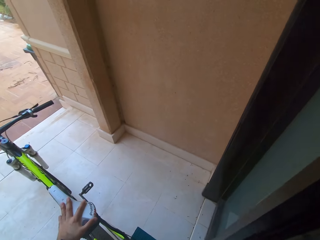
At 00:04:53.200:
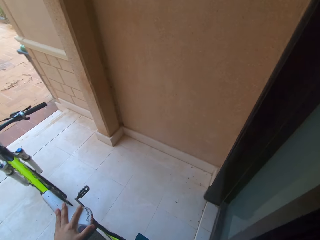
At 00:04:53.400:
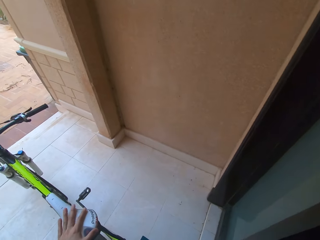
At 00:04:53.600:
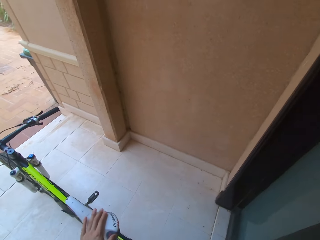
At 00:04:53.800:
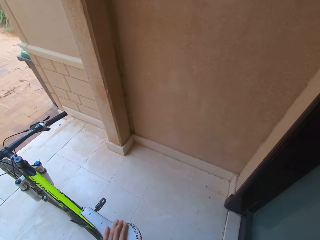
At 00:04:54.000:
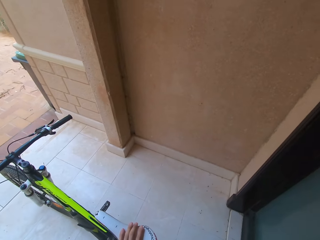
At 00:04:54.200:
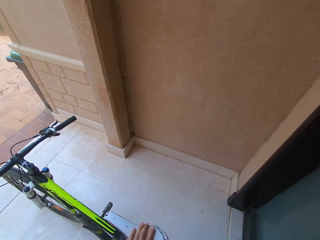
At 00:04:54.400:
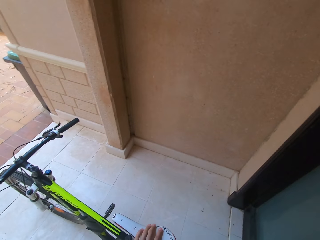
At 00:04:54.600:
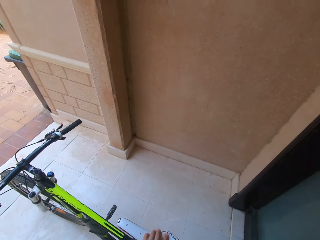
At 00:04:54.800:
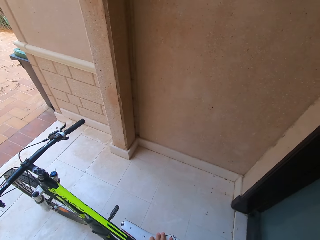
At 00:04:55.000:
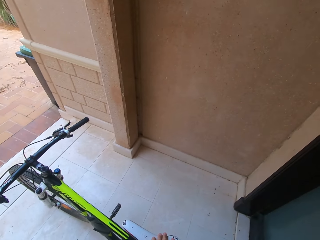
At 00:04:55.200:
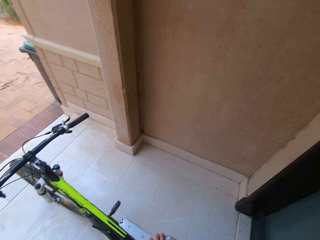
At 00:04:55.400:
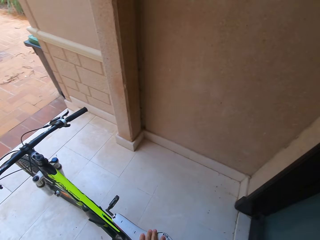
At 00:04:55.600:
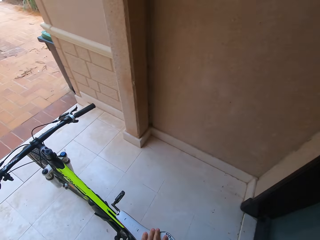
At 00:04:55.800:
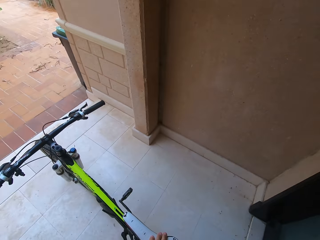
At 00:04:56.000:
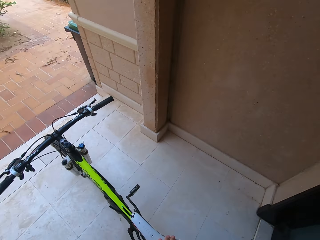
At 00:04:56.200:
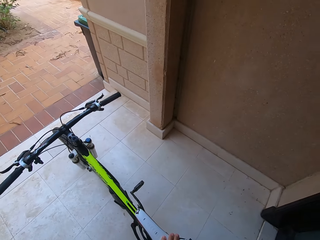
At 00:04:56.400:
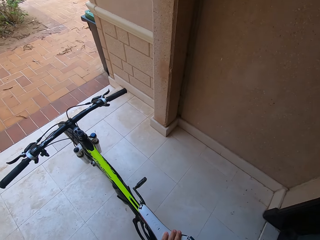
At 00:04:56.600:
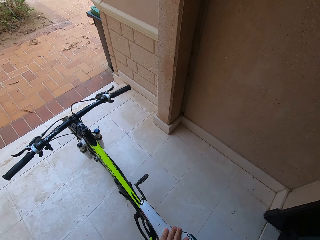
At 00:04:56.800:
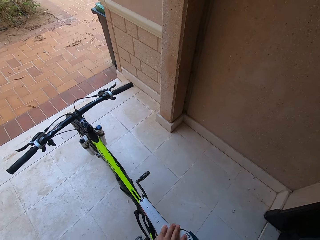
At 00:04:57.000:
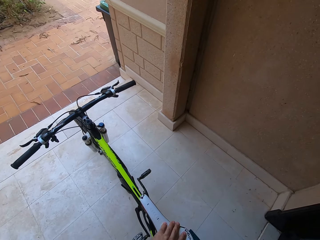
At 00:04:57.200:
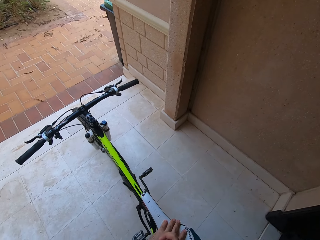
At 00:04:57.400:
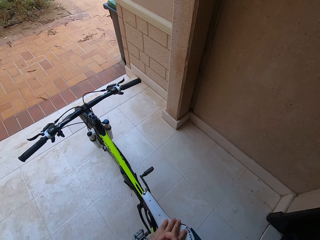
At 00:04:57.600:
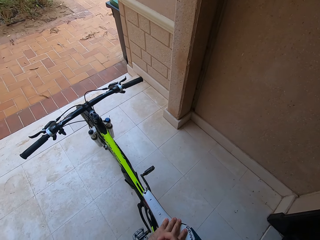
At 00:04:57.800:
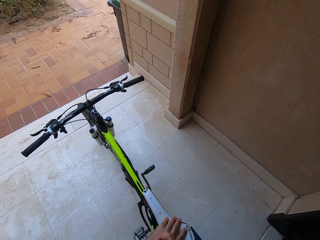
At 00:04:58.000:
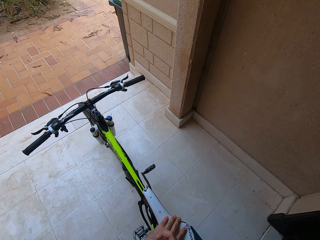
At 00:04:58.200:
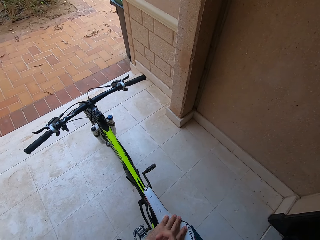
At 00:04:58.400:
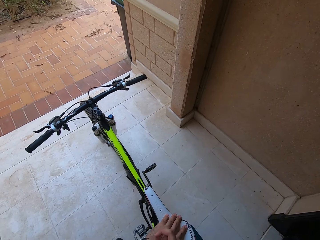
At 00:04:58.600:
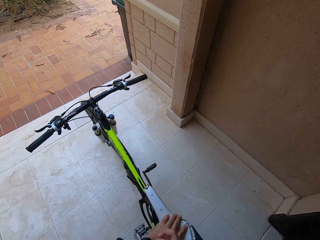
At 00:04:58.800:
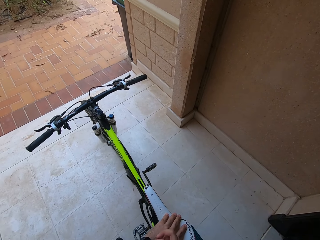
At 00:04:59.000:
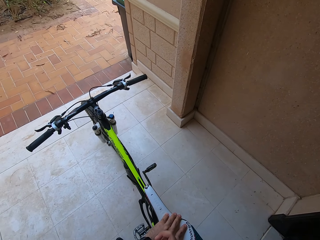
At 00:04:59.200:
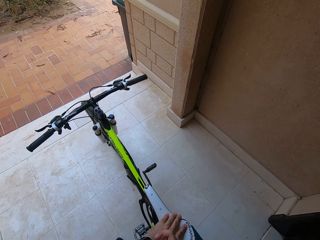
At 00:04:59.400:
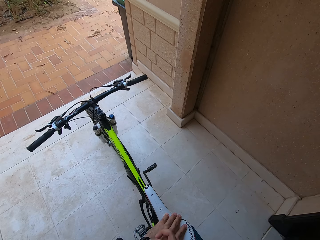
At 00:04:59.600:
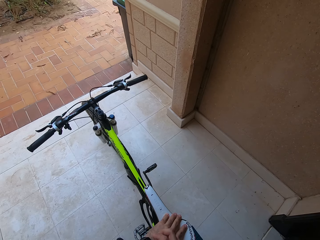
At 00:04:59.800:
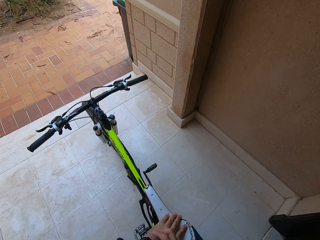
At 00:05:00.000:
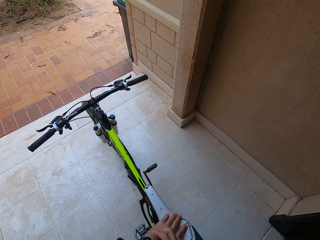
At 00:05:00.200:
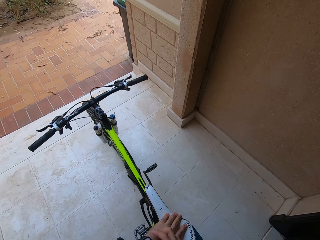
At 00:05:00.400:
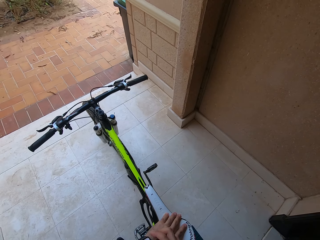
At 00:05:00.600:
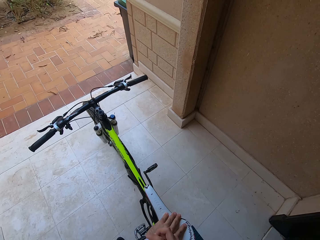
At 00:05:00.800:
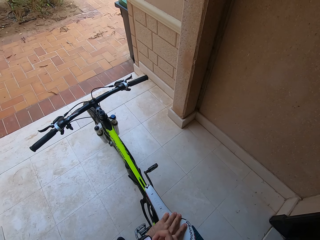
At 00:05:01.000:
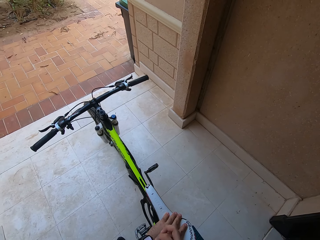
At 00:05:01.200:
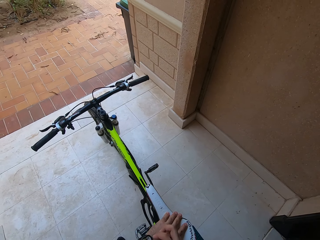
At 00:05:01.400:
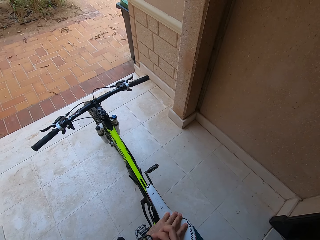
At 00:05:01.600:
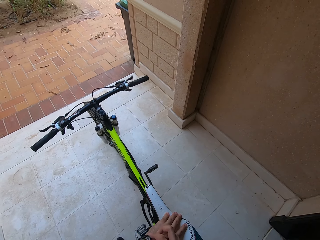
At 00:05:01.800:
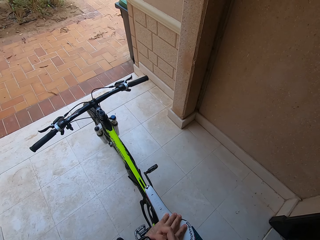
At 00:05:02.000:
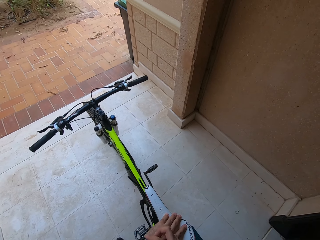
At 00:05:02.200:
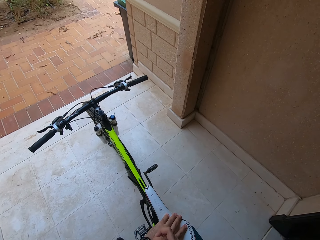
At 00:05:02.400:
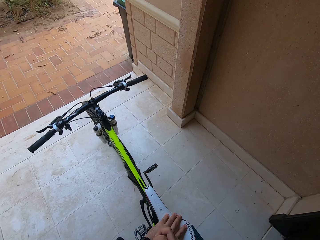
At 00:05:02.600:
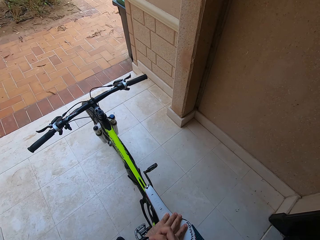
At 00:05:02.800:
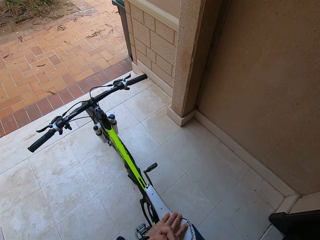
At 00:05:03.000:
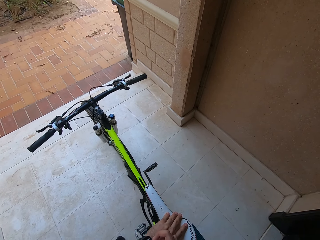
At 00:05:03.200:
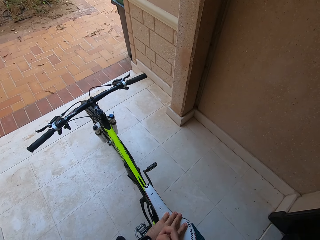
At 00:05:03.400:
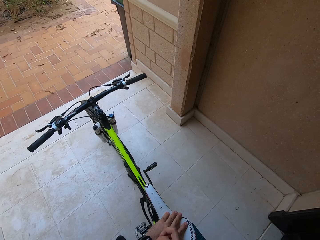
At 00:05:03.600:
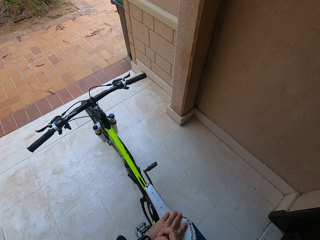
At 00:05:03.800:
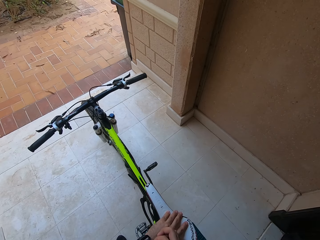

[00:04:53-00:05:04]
The camera wearer holds onto the bicycle. They close the door.

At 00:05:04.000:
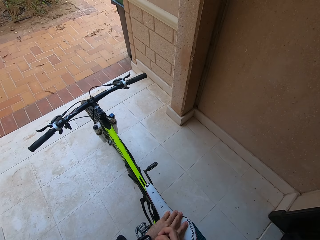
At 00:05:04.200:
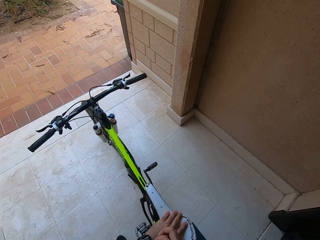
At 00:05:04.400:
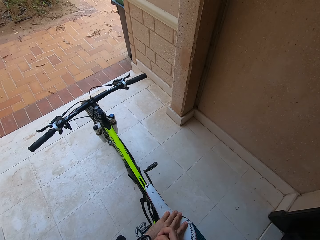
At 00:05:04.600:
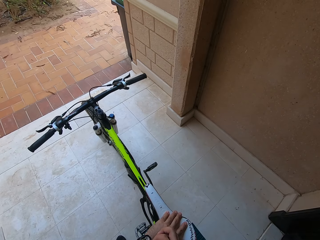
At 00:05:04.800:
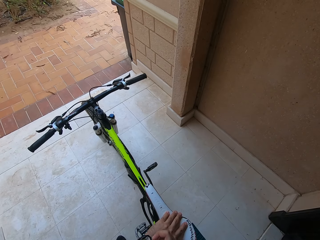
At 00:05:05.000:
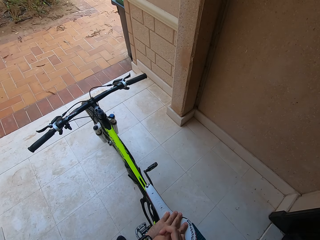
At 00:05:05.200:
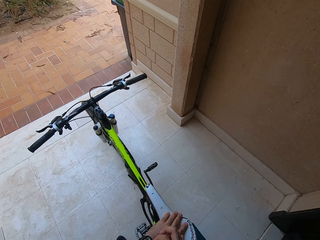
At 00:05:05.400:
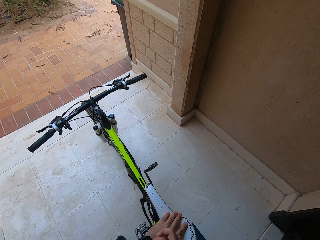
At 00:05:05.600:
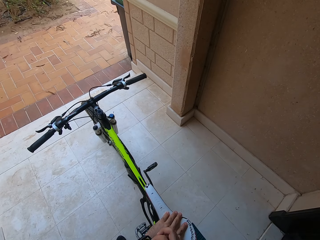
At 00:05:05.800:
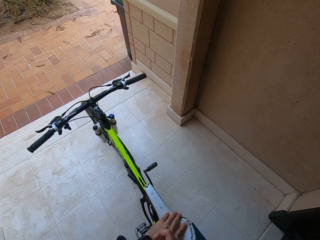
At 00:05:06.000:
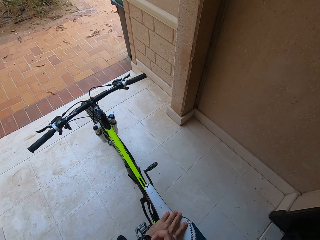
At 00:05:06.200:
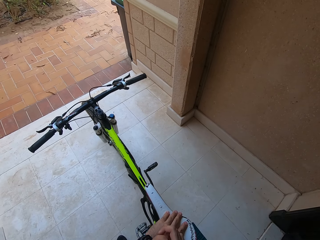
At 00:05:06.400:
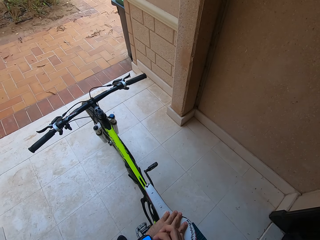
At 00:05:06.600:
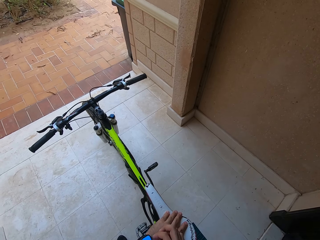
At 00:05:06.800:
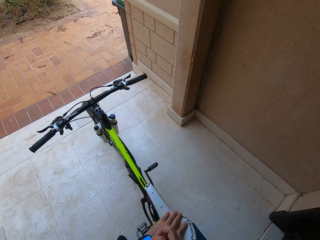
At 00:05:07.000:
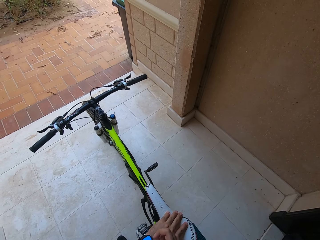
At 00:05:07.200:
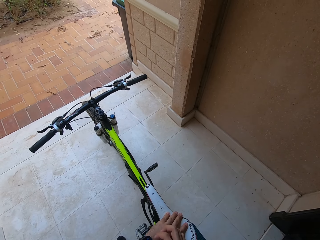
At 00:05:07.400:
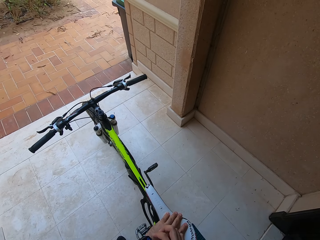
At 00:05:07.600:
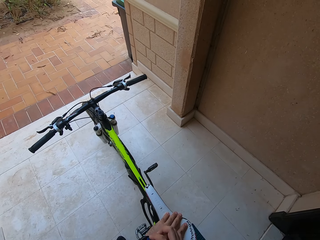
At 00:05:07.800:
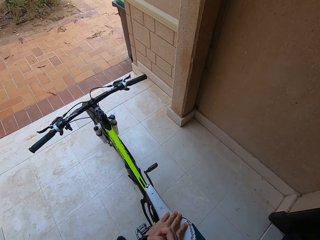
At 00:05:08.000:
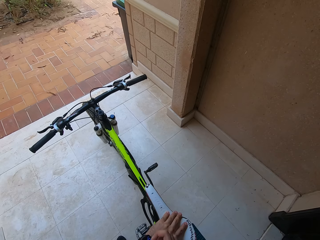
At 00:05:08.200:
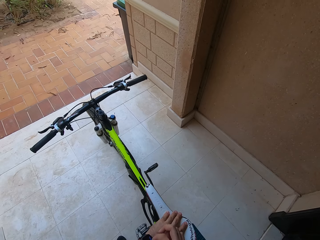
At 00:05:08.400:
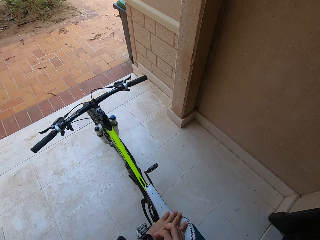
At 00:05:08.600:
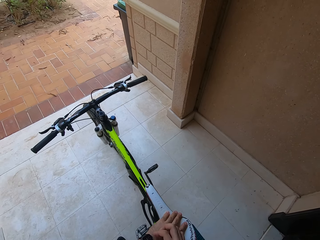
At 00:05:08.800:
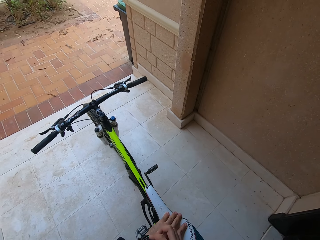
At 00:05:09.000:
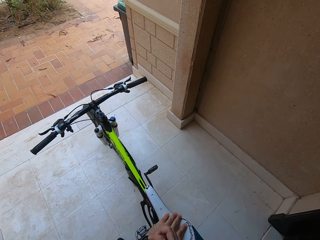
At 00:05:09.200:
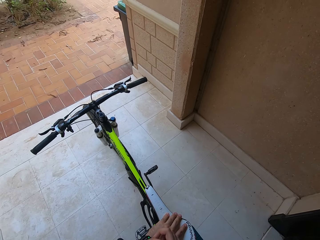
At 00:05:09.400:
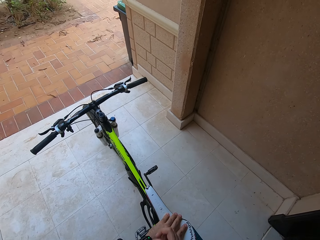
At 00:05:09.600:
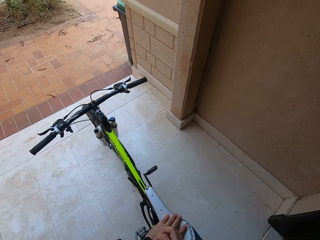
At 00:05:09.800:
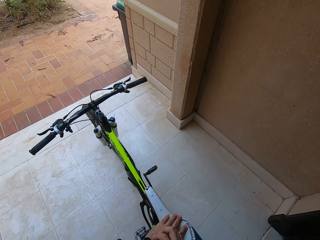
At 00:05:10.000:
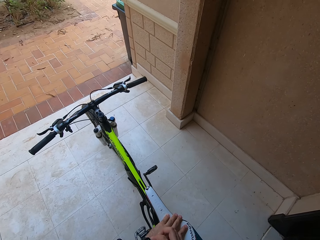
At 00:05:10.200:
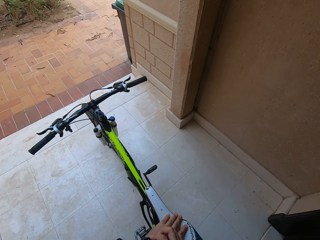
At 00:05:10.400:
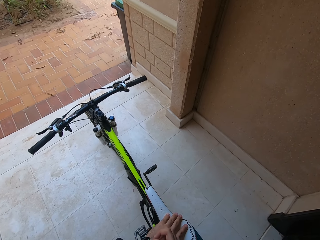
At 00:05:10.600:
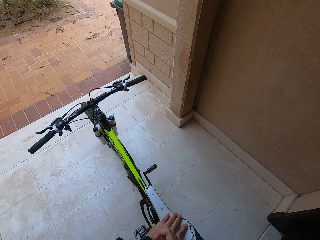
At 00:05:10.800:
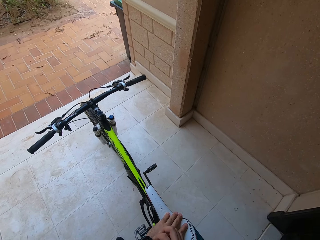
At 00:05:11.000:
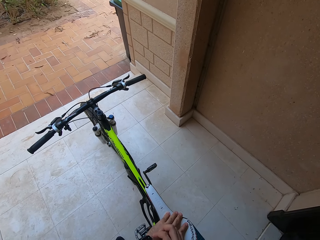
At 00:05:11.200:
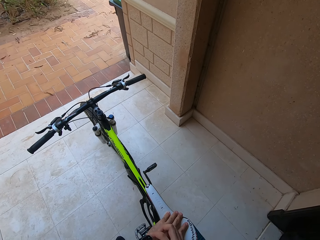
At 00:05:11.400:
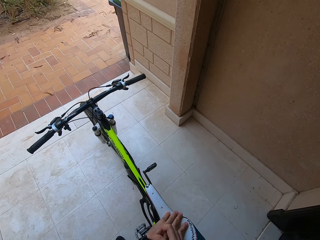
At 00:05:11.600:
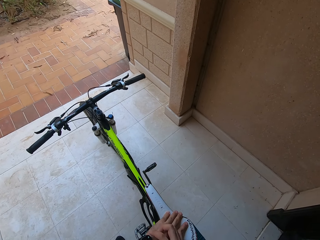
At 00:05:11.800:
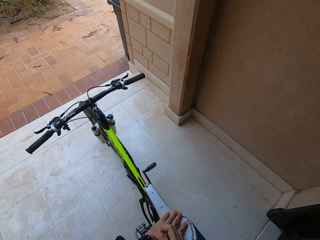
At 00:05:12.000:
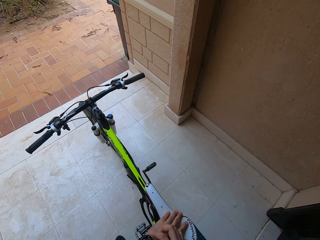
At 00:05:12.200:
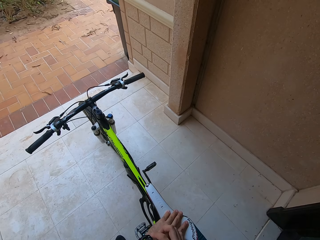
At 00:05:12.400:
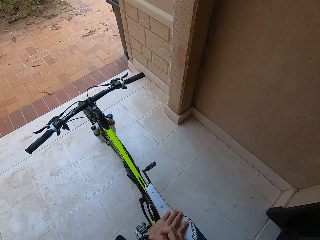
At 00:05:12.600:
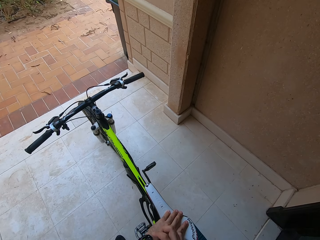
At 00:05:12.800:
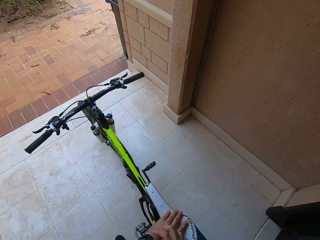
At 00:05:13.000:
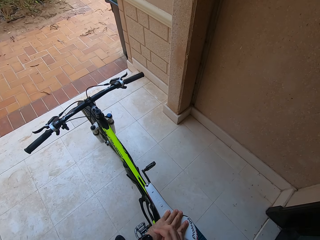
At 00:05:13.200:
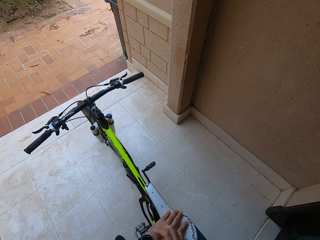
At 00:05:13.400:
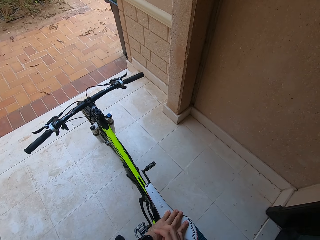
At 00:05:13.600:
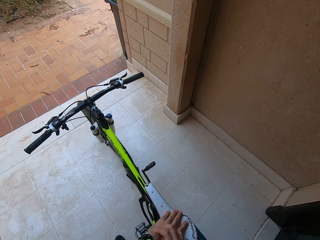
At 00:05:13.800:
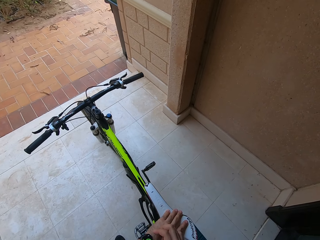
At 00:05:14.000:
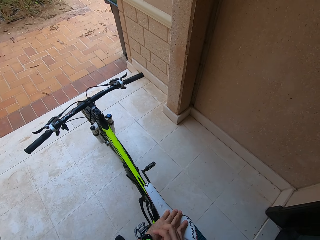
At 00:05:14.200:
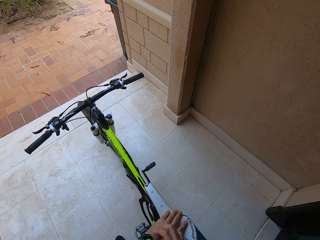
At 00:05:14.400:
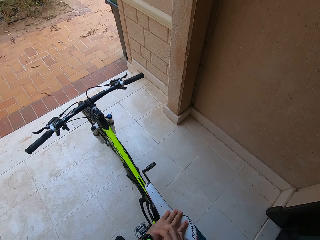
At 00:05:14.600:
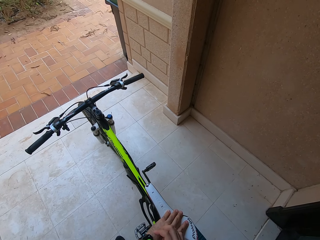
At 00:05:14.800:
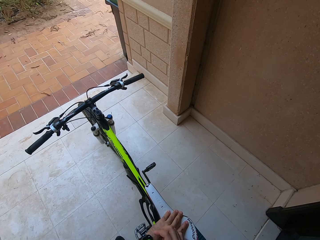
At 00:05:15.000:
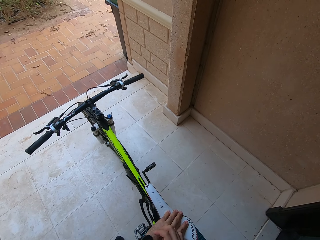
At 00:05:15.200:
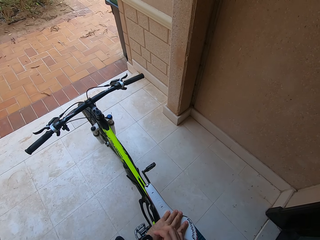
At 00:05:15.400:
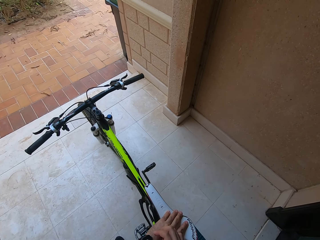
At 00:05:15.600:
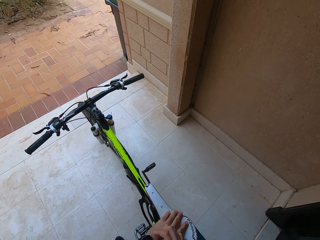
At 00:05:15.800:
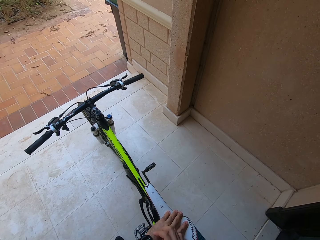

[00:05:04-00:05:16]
The camera wearer sets his stopwatch.
